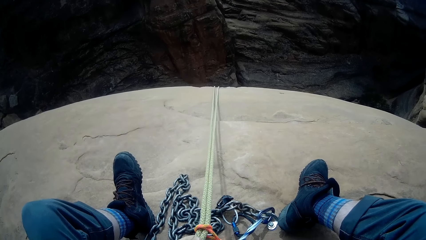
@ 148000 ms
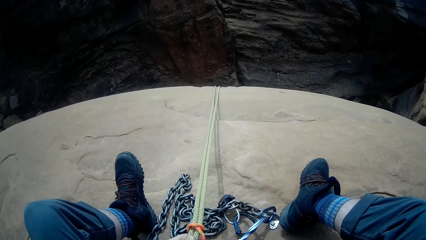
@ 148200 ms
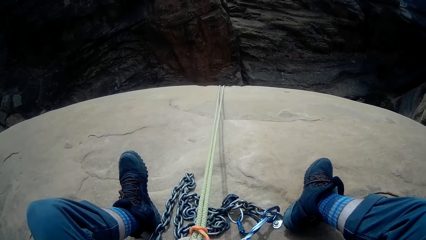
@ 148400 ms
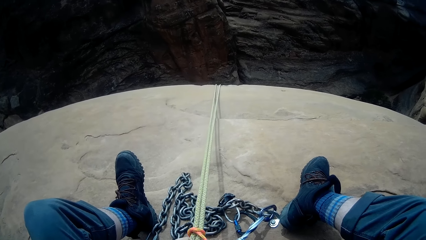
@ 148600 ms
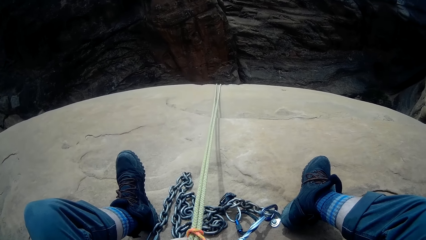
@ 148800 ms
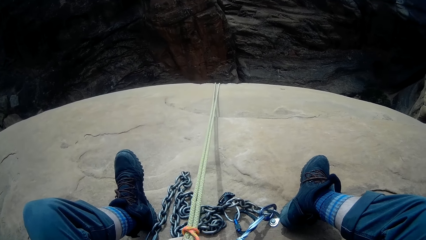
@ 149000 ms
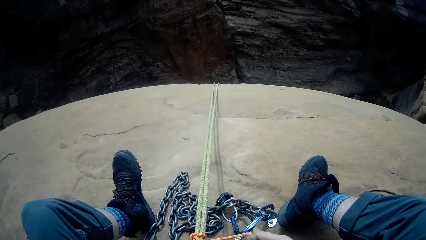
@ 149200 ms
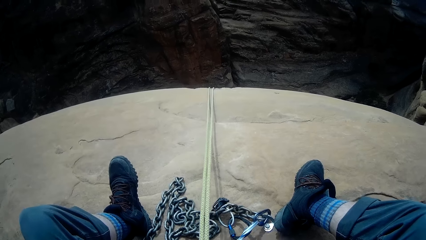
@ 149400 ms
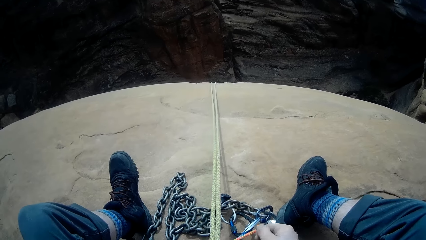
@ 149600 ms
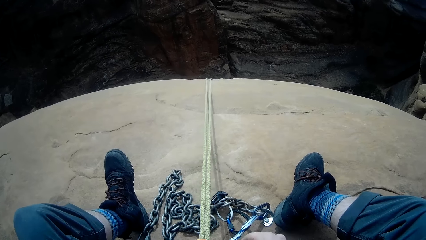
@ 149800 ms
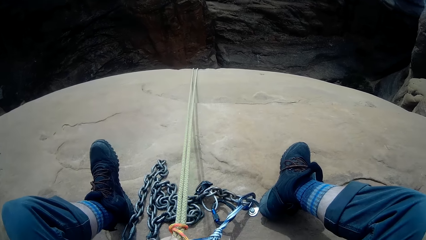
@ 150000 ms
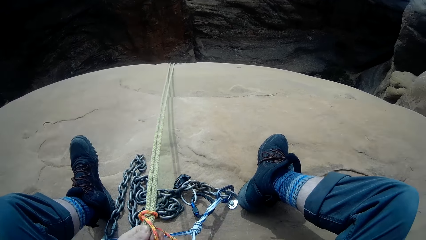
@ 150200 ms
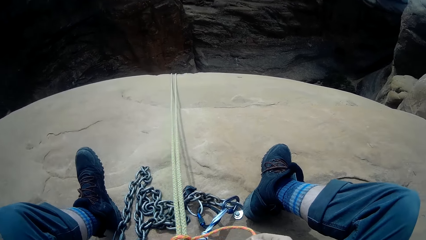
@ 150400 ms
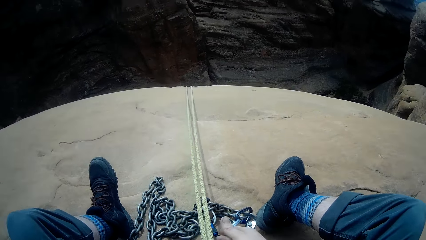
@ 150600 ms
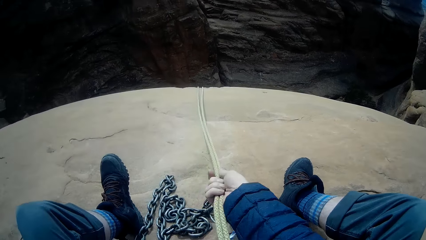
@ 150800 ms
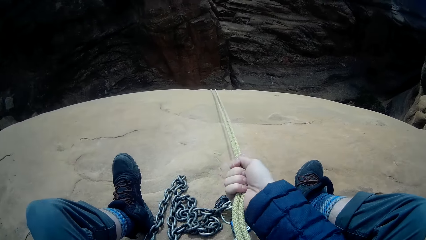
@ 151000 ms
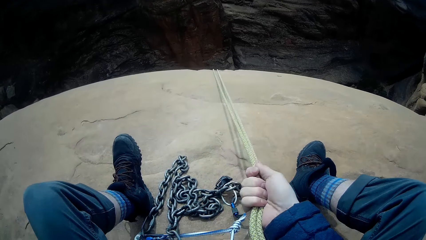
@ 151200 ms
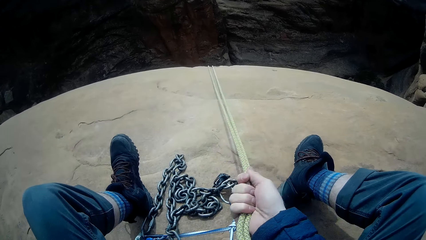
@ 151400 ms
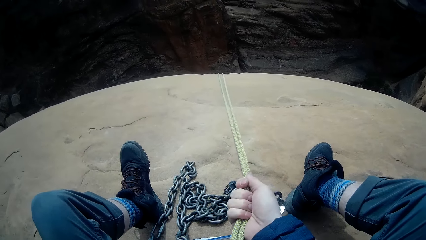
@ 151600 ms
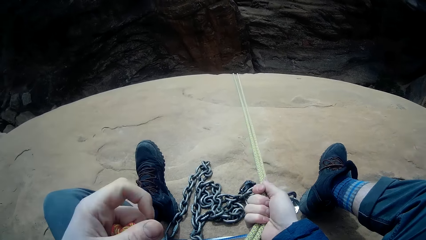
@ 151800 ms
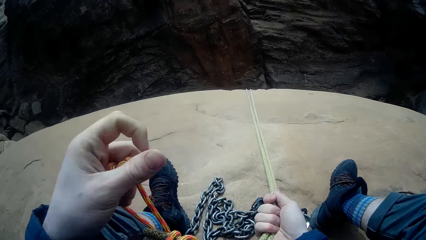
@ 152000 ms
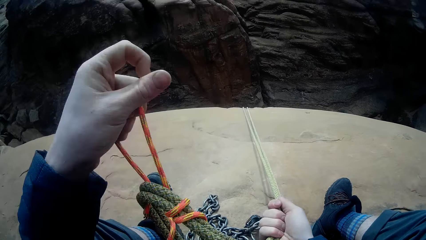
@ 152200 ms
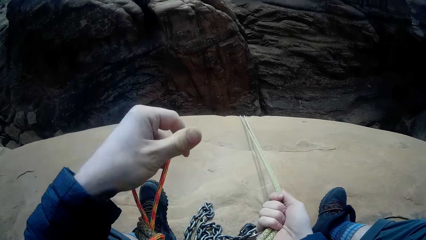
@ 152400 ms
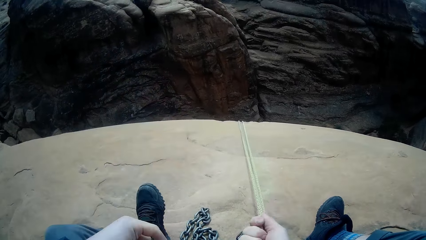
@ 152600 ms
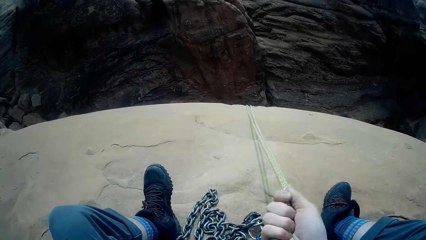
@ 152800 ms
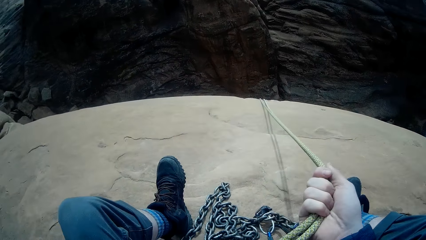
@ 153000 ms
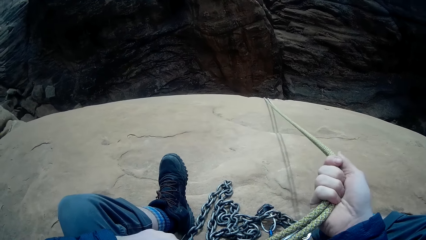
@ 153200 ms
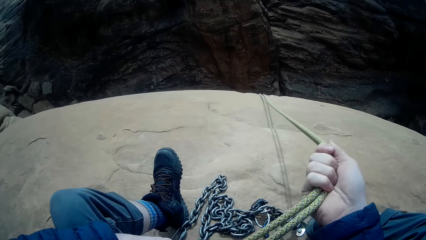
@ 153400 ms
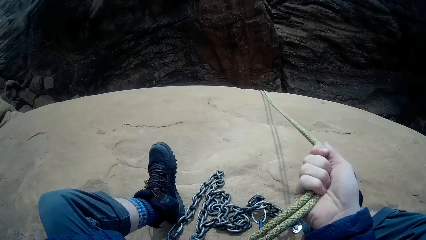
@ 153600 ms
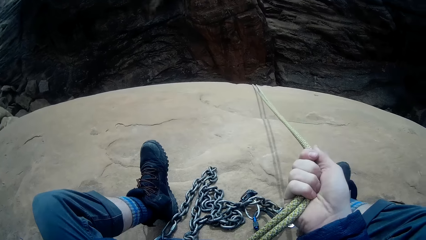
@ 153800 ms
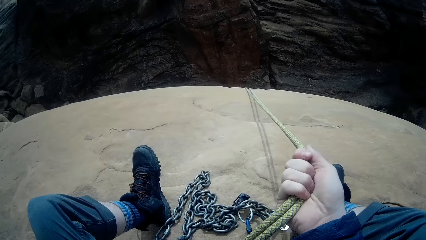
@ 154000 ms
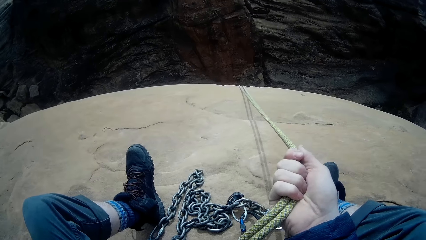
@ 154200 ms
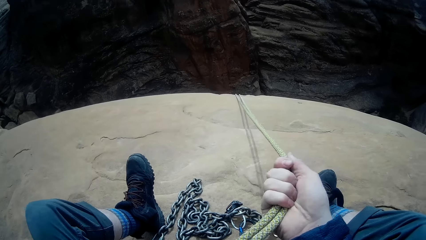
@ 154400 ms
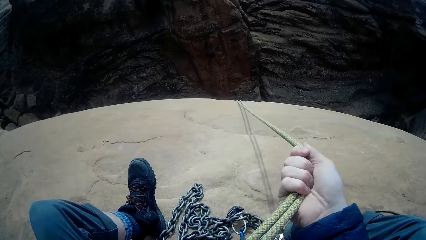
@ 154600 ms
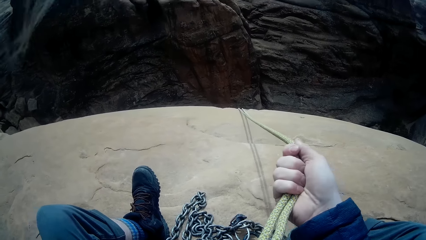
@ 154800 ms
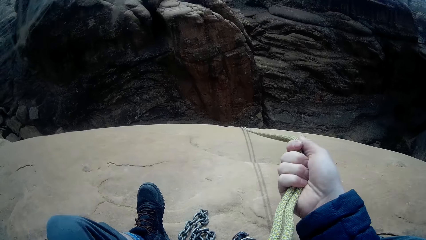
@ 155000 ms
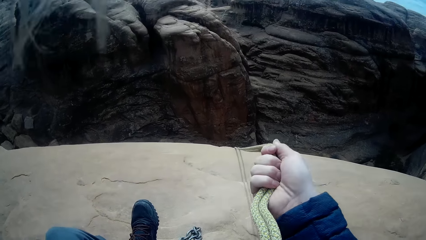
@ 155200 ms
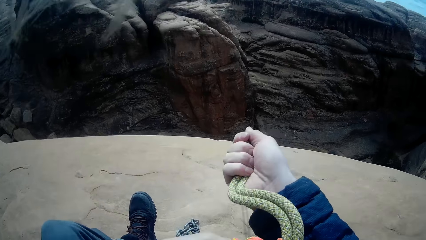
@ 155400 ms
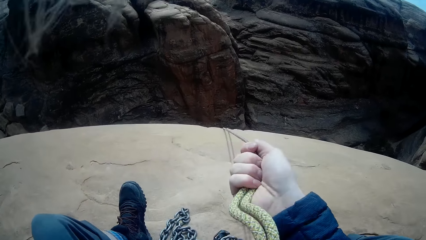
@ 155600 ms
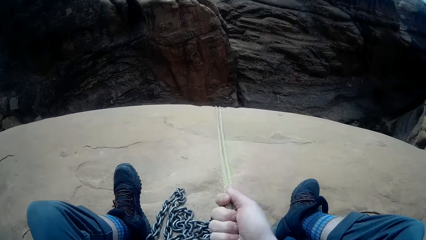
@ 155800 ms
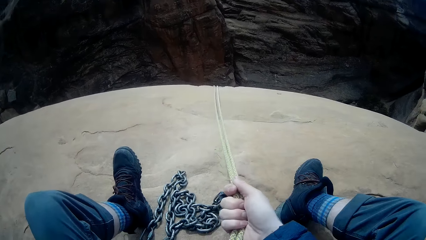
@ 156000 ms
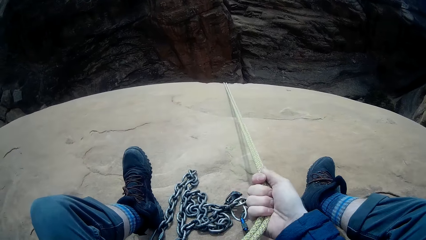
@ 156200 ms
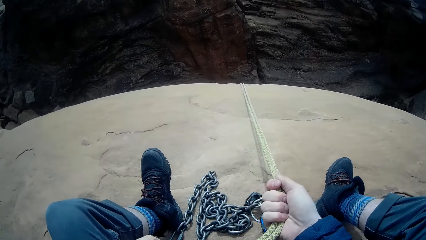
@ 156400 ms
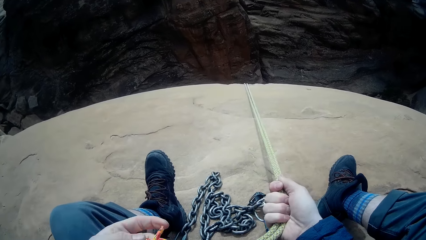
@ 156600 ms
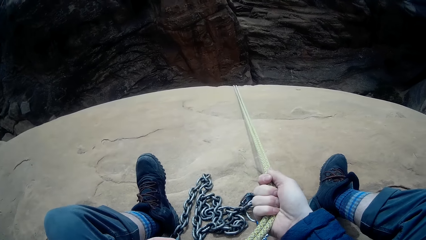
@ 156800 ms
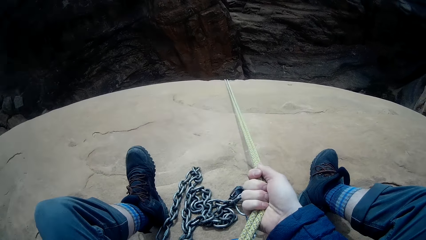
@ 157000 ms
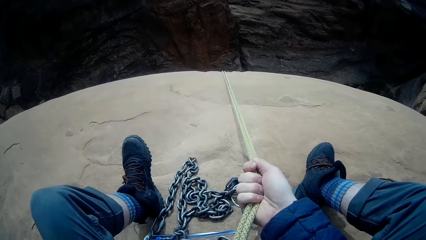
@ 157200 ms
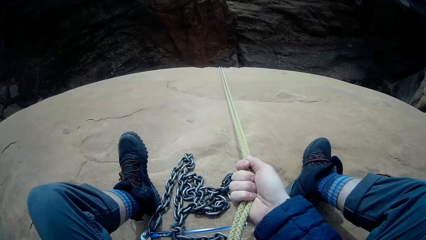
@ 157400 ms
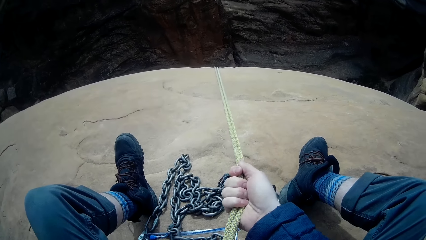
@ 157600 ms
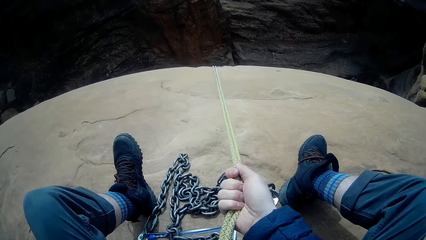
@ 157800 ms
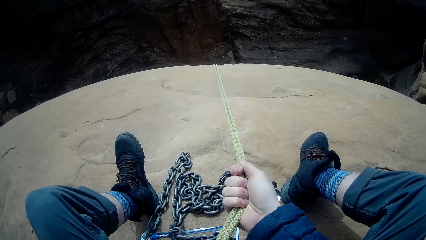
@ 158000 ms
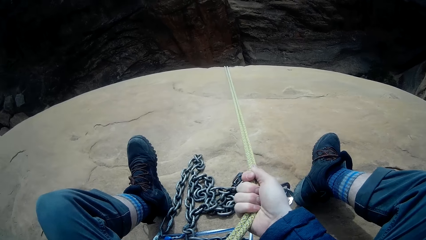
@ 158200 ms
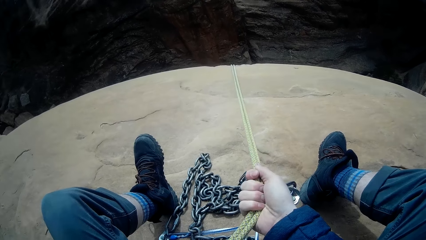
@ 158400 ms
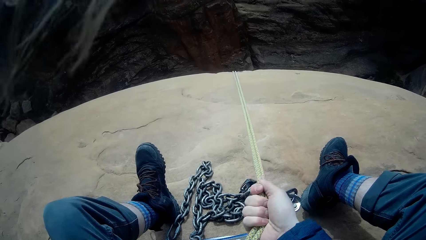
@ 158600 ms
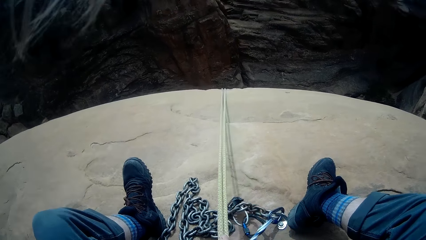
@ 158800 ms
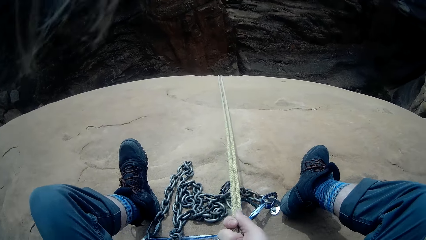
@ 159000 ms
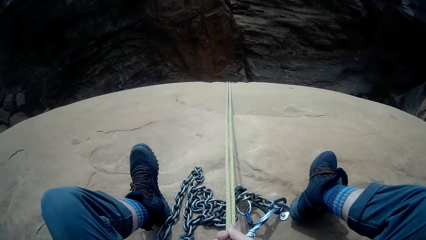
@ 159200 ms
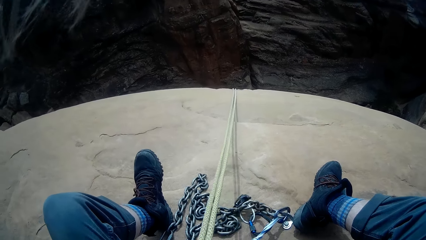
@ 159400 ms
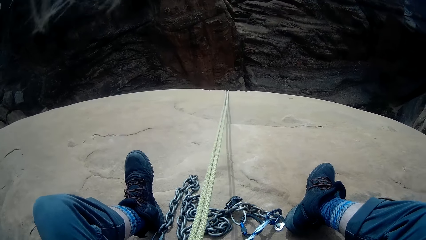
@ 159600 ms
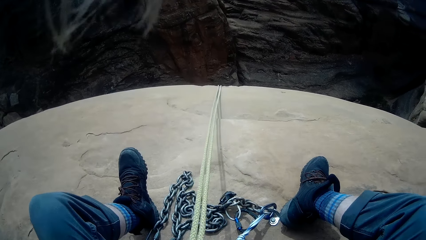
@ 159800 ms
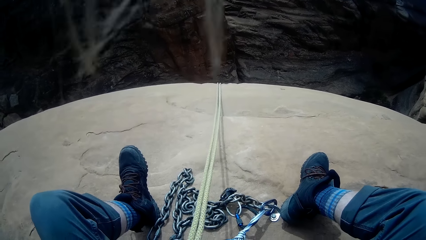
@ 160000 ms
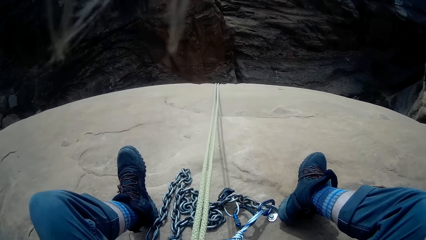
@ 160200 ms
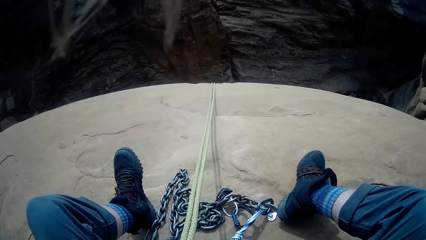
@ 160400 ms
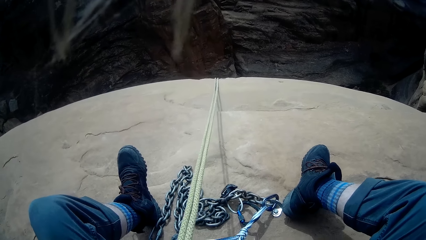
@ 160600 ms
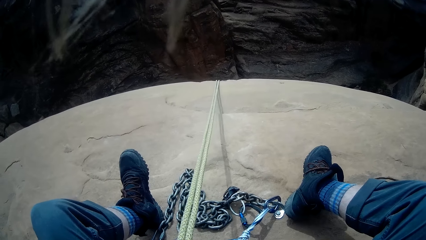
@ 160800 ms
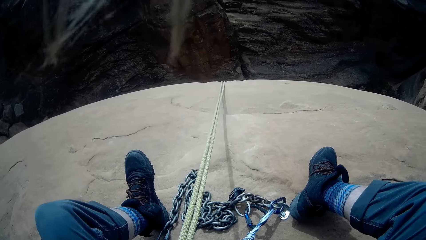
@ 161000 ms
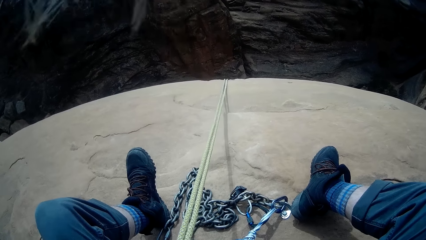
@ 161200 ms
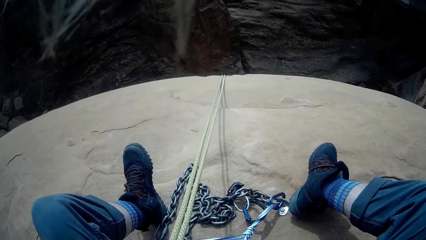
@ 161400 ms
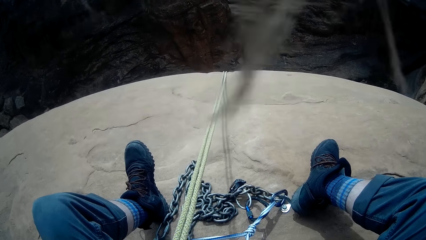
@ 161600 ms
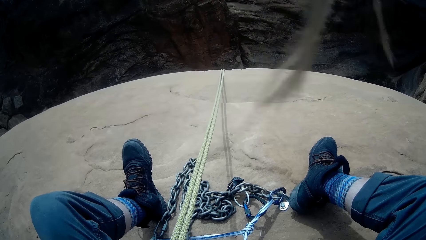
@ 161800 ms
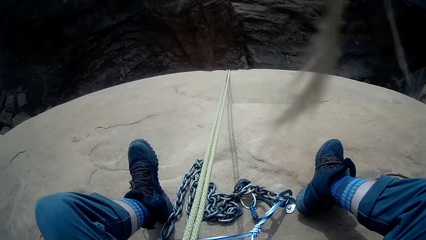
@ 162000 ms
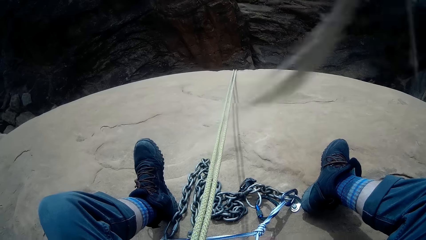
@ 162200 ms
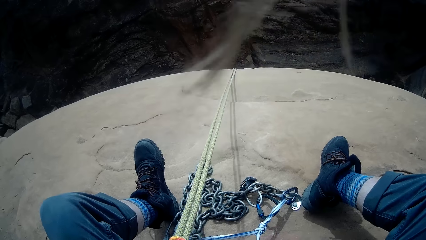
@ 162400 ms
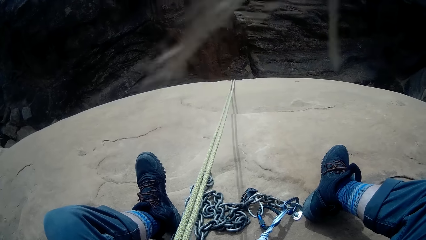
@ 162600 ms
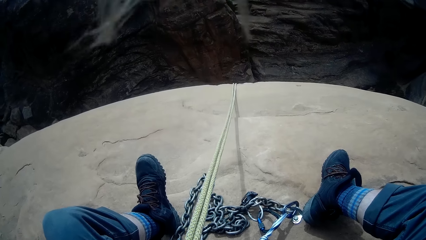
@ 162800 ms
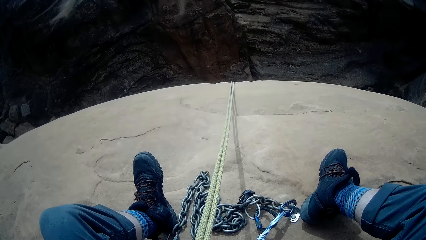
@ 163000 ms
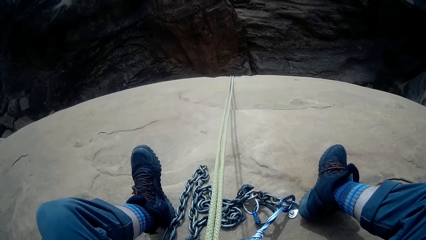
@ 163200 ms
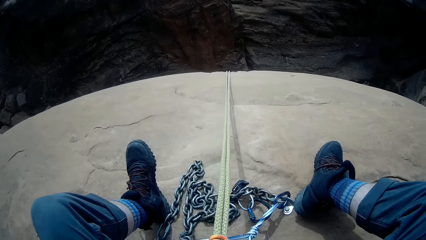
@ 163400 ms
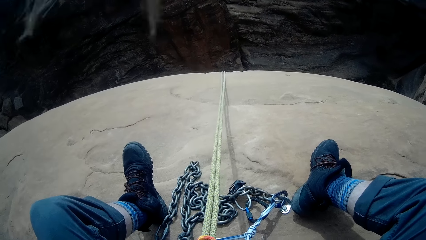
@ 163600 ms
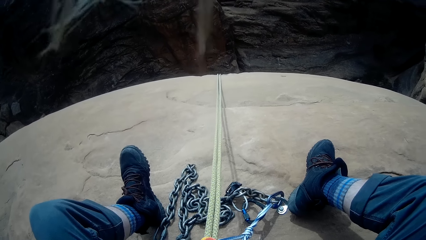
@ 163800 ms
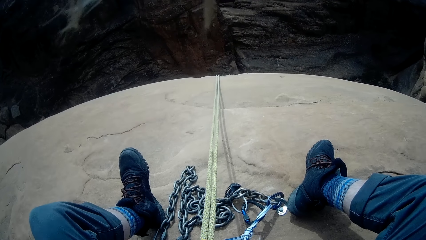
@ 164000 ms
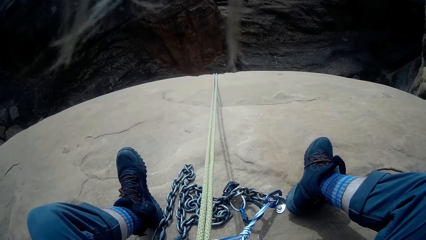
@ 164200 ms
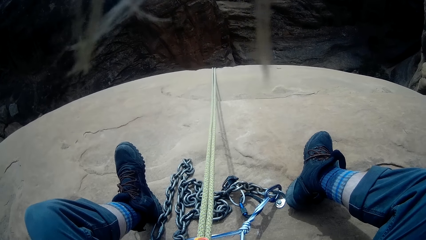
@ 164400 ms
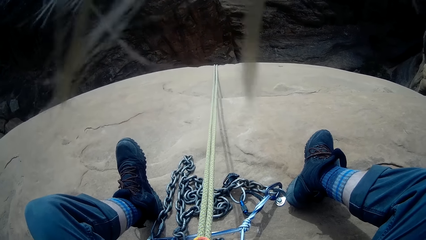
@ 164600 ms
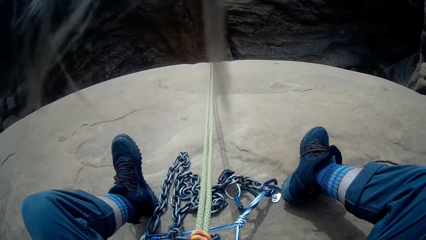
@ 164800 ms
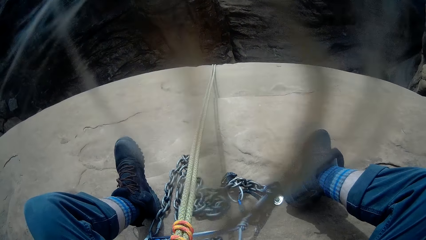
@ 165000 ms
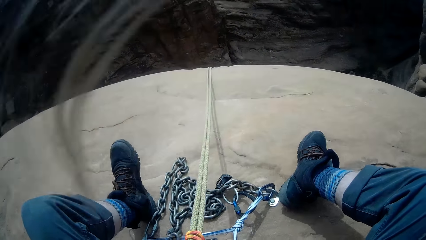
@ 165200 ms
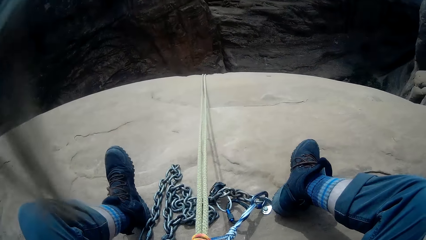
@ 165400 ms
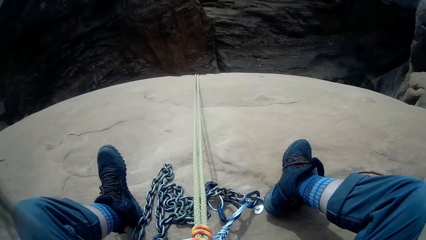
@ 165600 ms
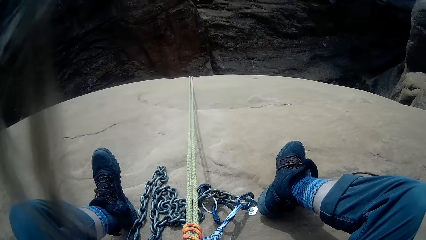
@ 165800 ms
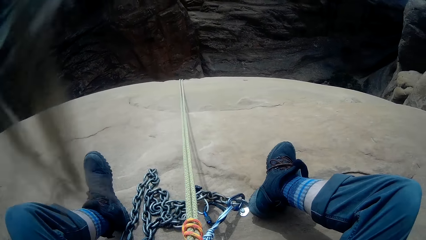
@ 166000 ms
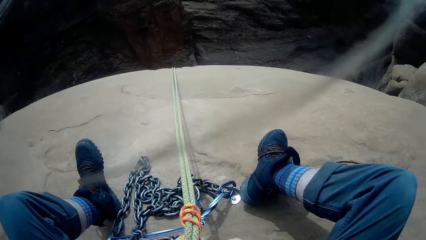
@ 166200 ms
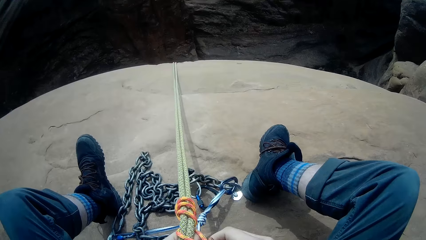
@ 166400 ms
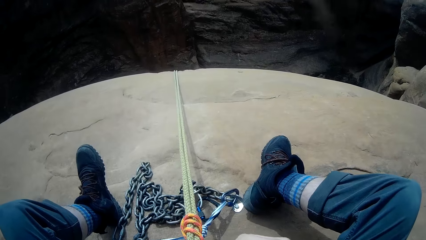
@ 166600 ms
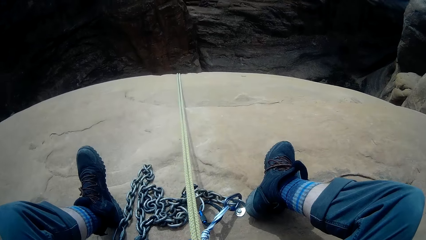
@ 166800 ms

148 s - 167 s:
The camera wearer pulls the climbing rope. They move the ropes with the left hand. They fix the ropes.
